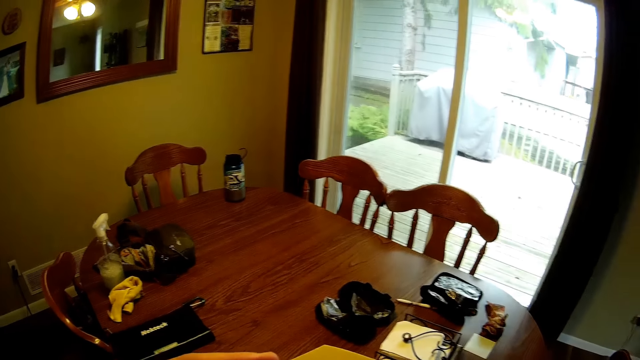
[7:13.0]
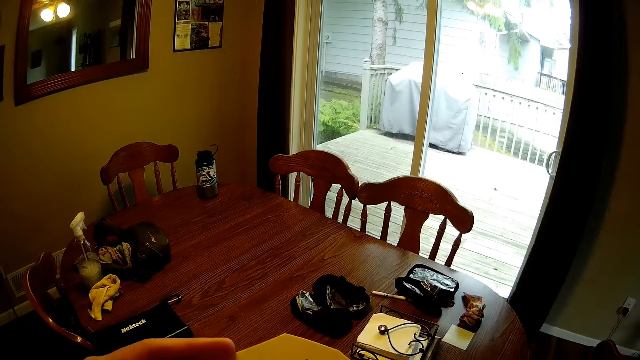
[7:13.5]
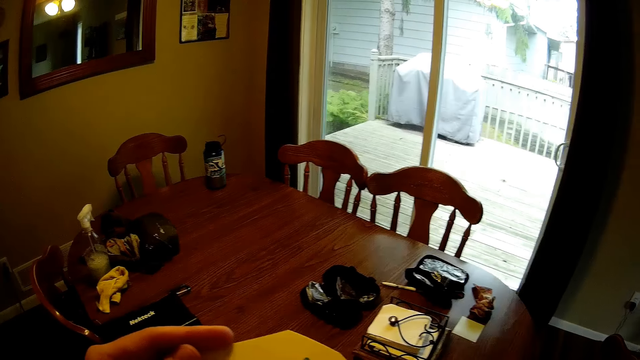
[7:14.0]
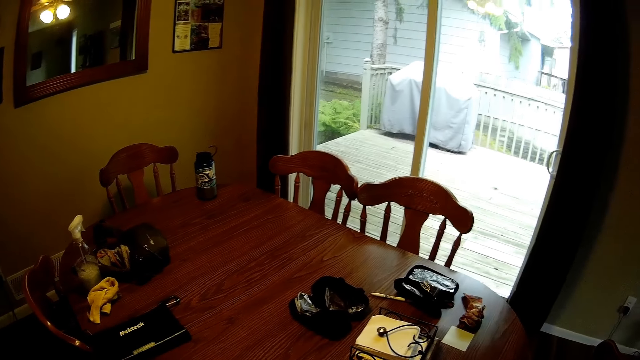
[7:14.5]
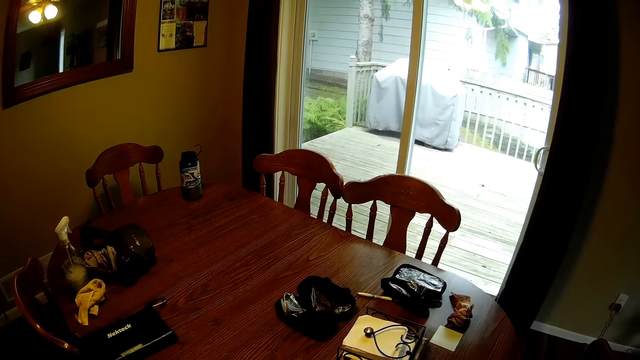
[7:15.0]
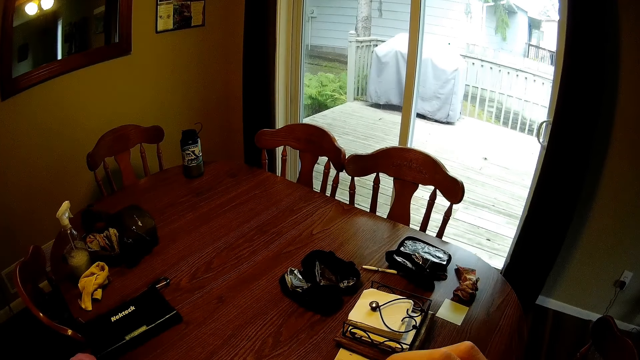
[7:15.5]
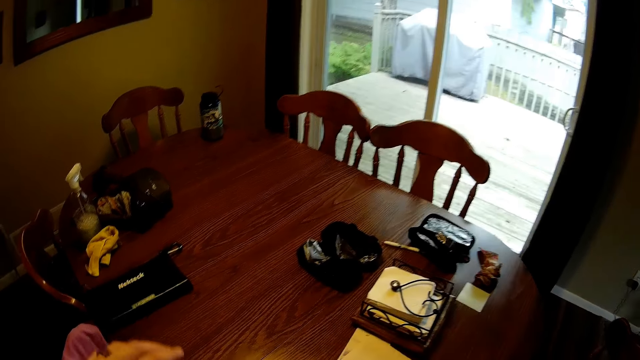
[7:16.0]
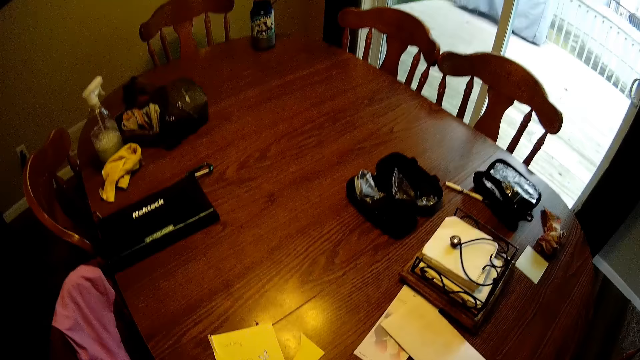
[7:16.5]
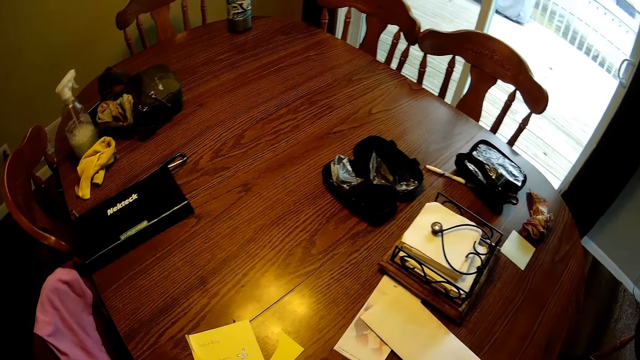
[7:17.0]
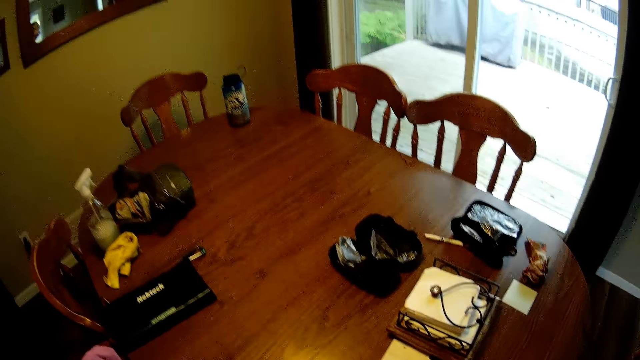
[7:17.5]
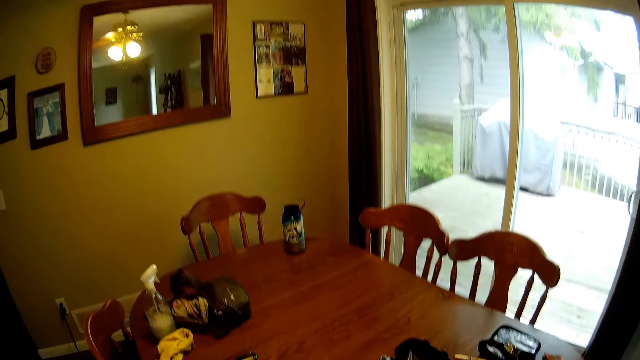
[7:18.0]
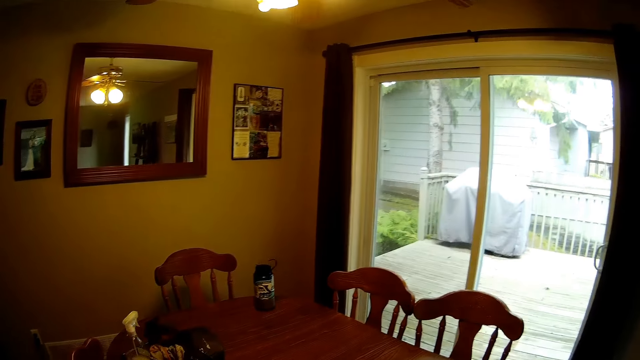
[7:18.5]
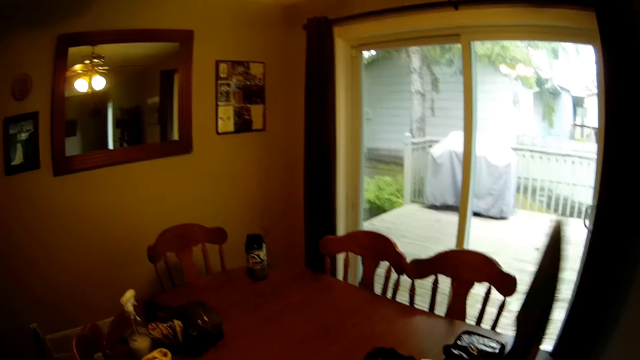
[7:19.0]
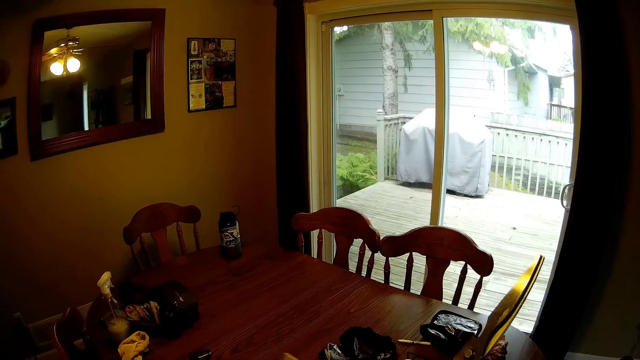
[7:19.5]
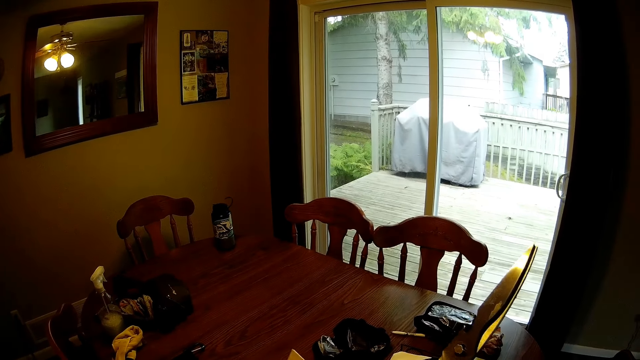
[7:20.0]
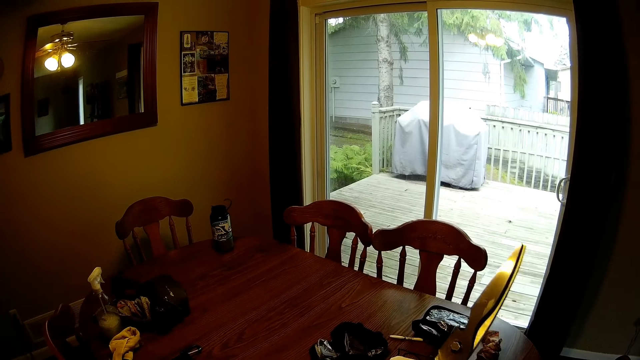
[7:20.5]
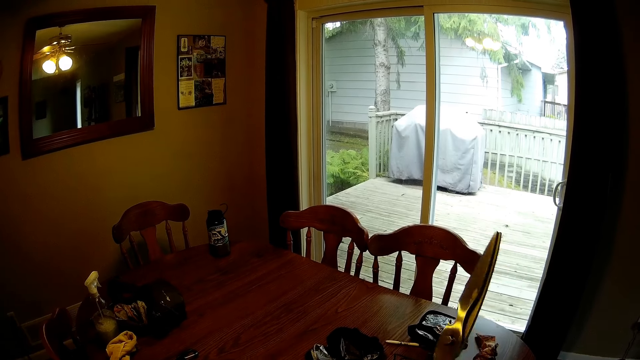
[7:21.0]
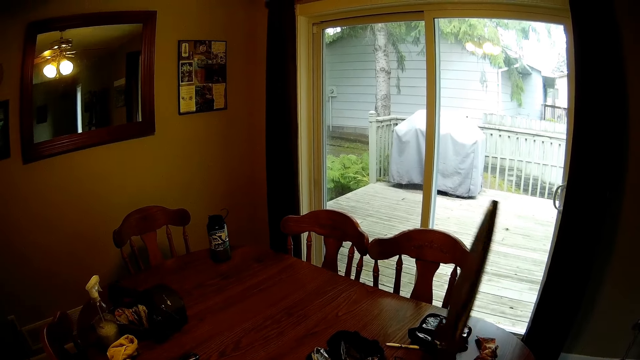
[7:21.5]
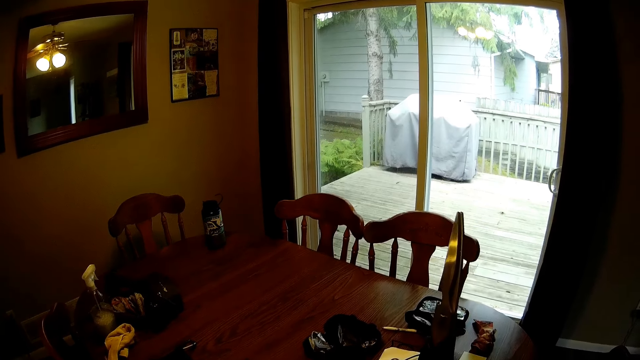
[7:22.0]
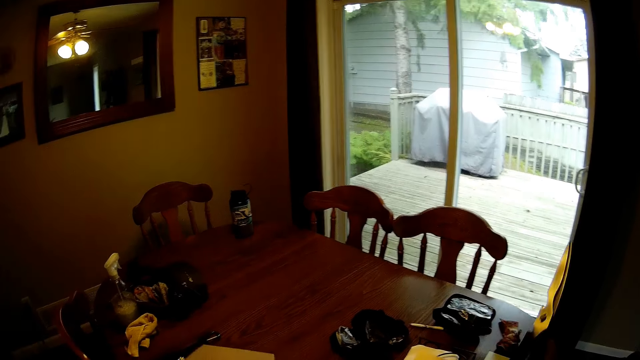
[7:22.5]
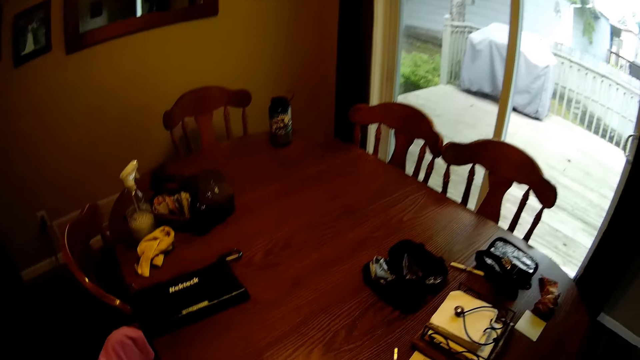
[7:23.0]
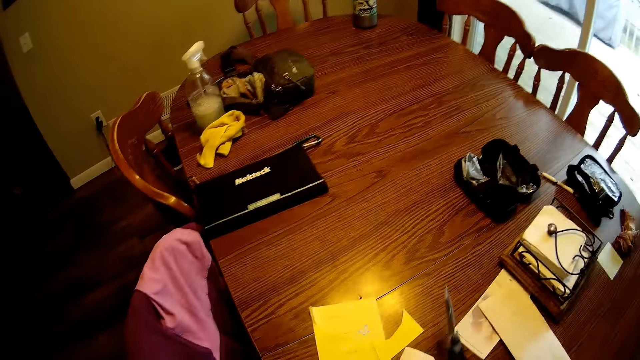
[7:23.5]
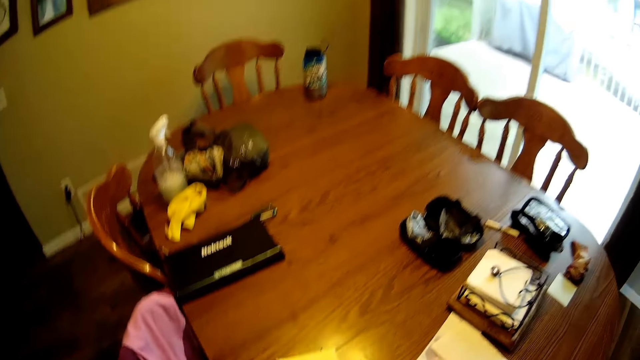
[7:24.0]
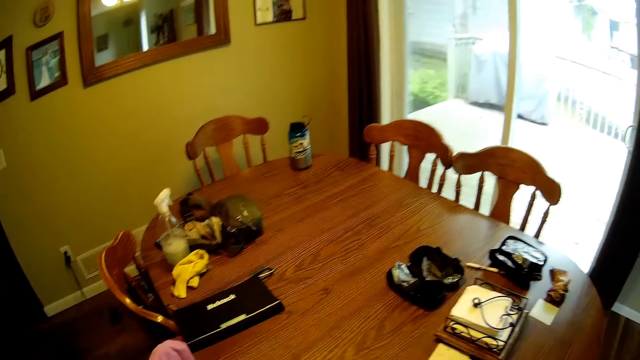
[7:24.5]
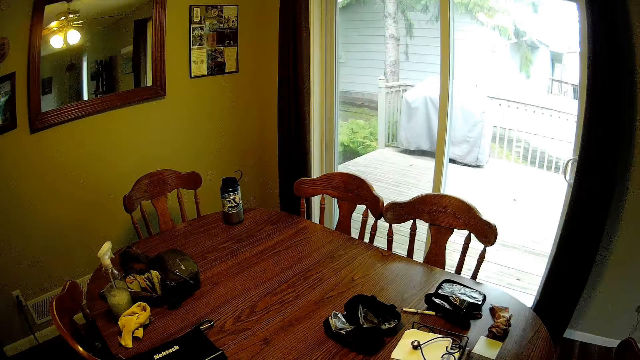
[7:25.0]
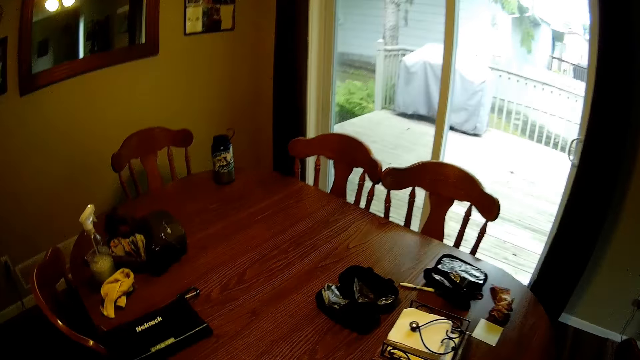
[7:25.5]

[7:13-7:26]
The camera wearer puts down a manila card on a table with a hand. They hold scissors with a hand. They hold the manila card with a hand.

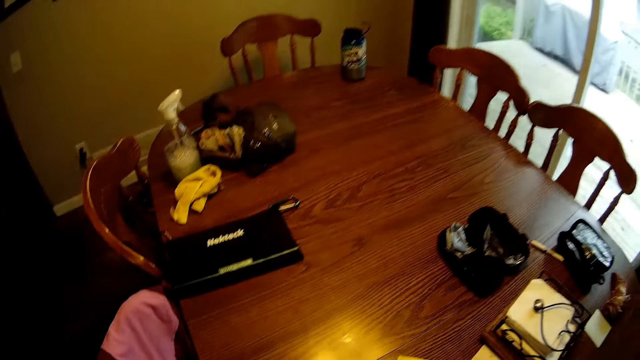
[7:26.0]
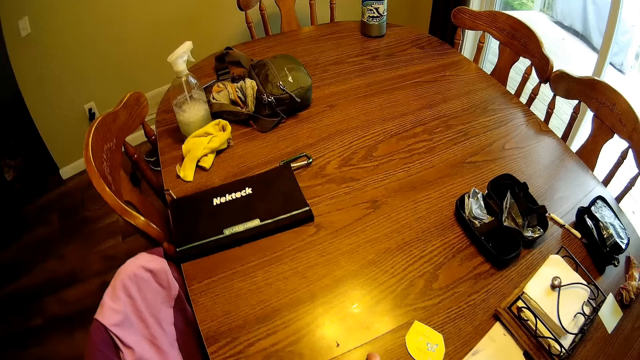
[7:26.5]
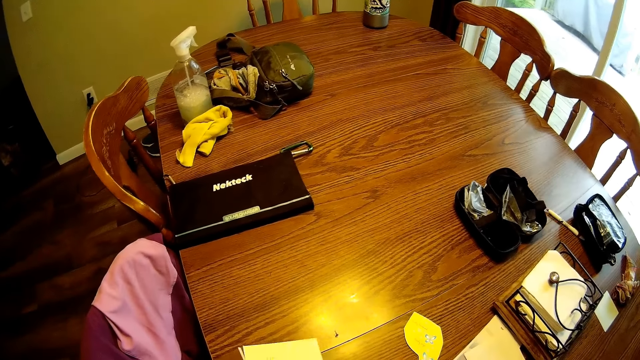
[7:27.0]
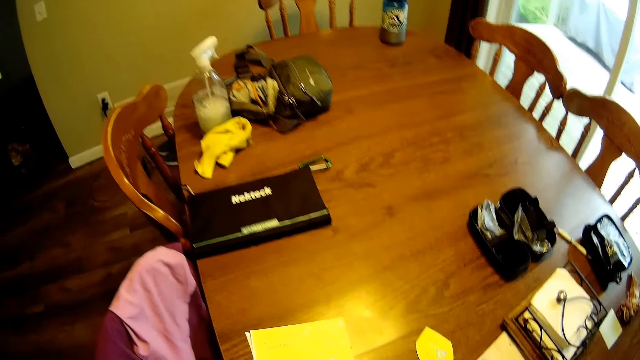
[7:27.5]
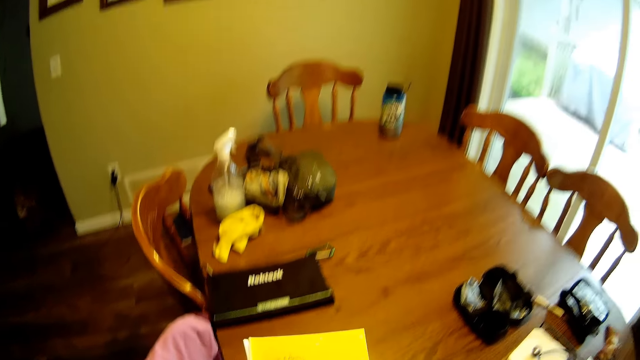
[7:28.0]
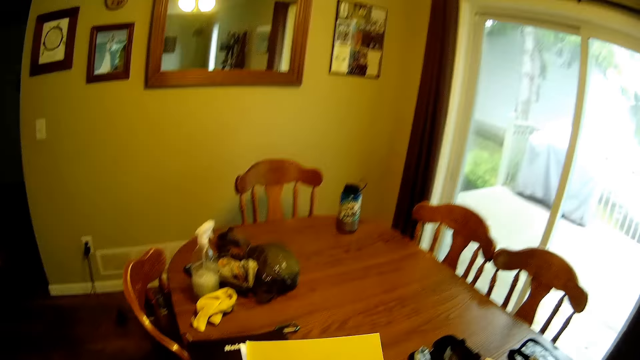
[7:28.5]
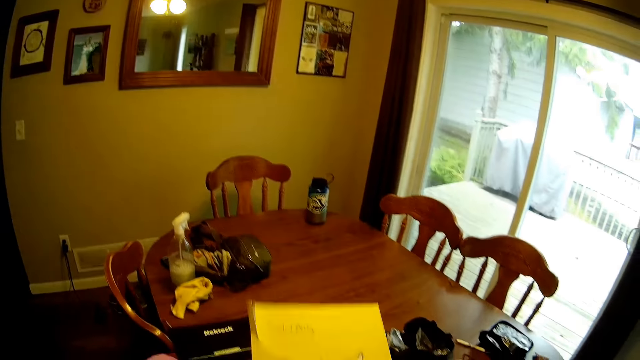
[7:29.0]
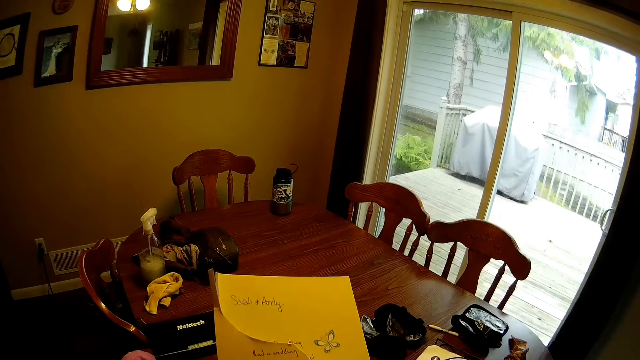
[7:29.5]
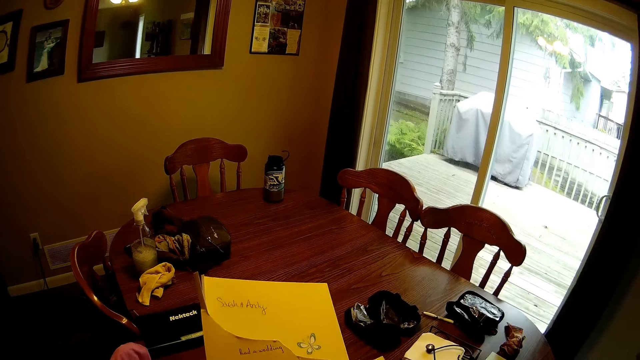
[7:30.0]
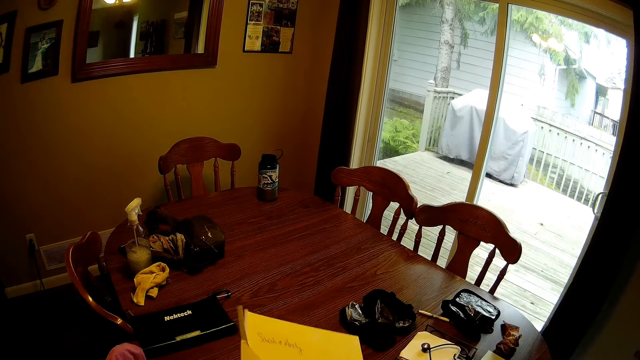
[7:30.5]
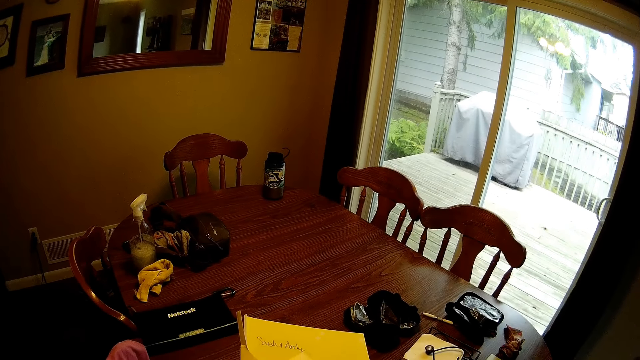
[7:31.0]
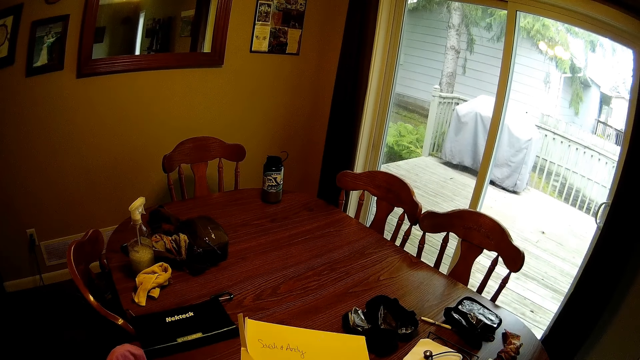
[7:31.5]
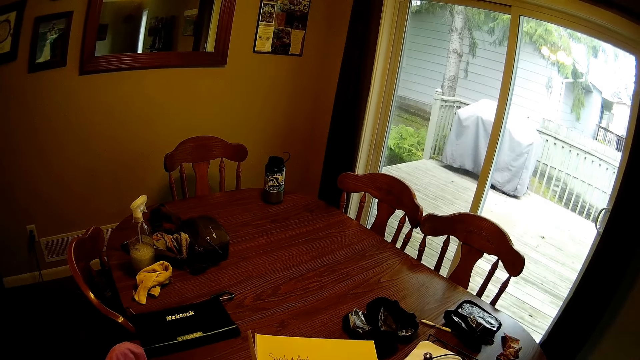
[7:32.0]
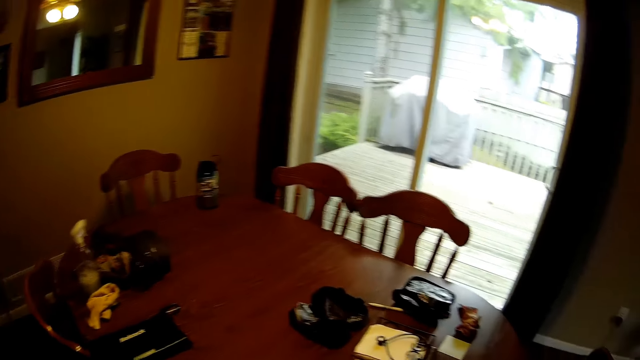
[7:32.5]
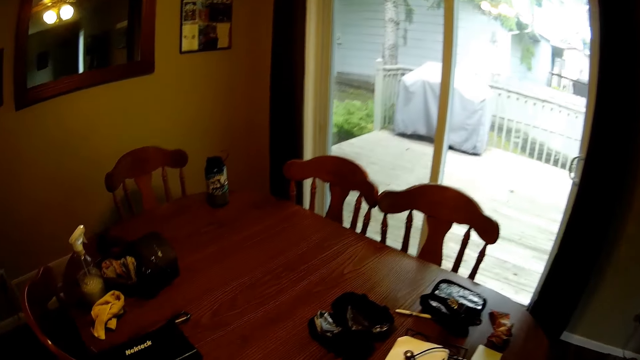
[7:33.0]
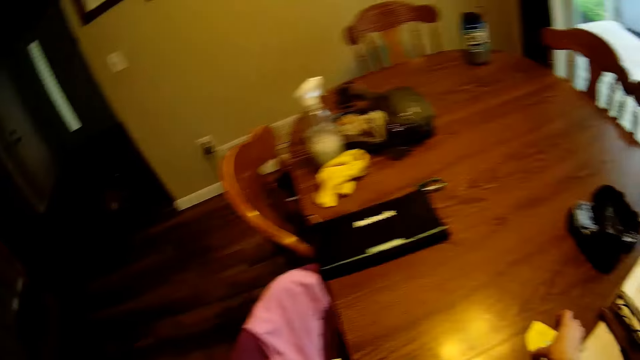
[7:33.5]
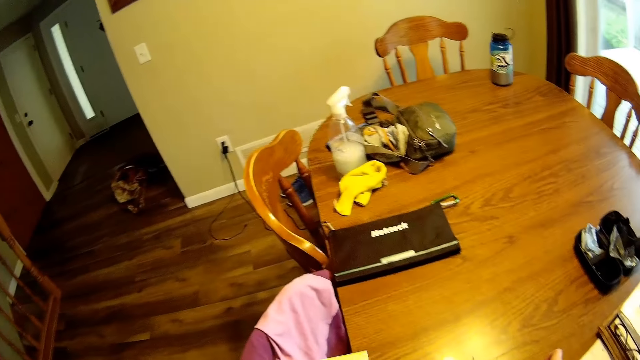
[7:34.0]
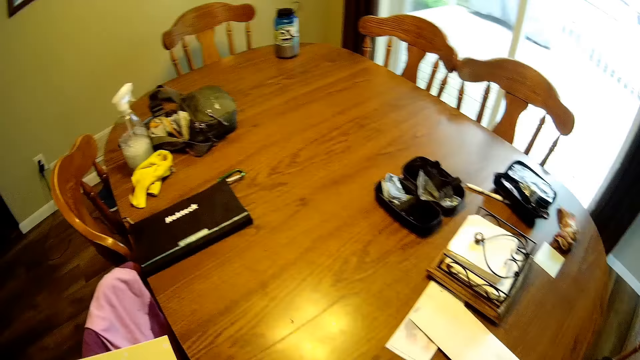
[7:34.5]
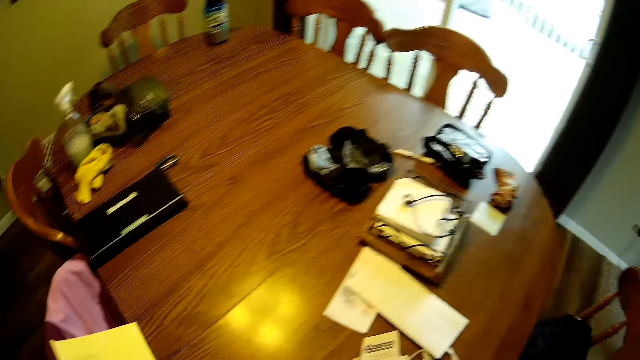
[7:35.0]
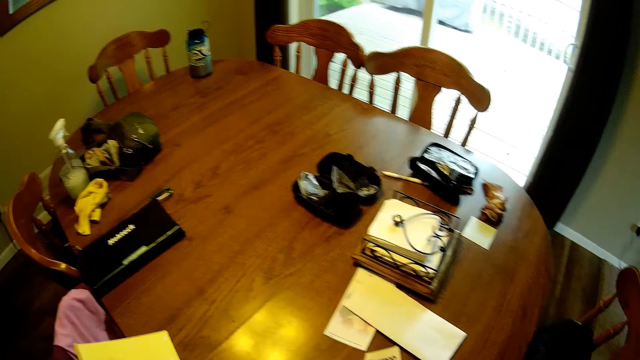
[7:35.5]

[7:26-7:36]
The camera wearer raises a paper with her left hand. She holds a manila card with a hand. She picks another paper with his right hand from the table.
